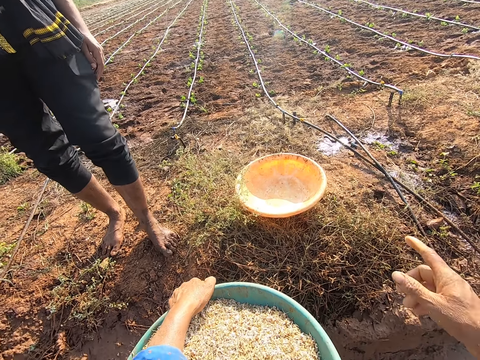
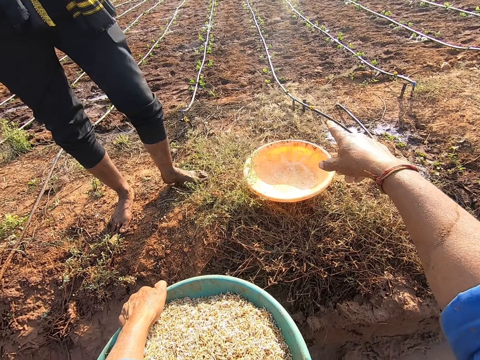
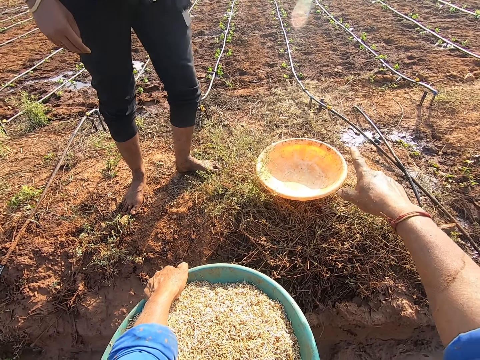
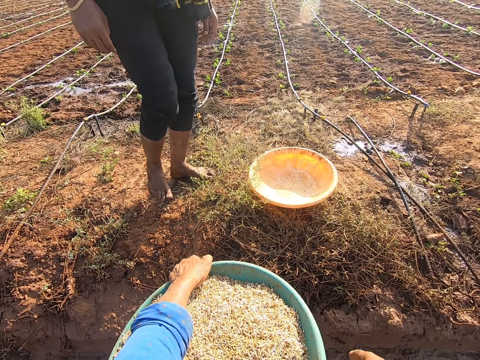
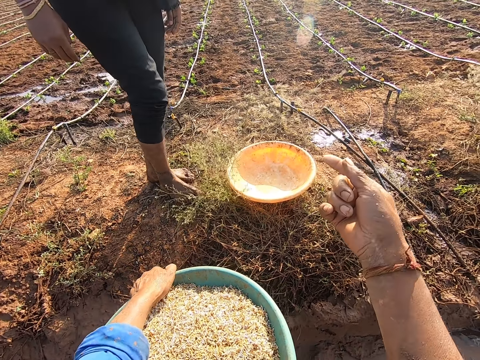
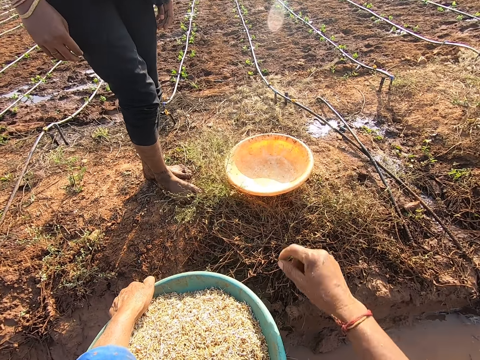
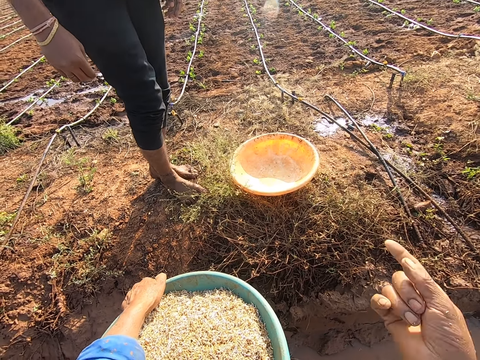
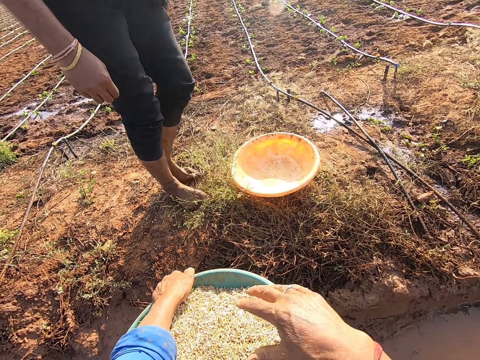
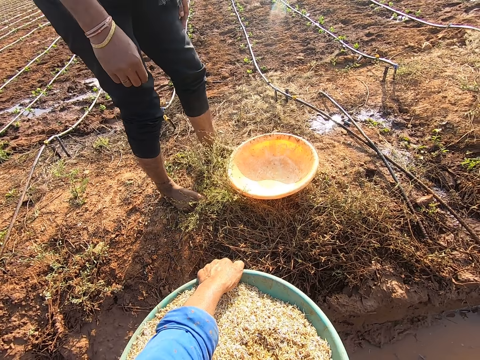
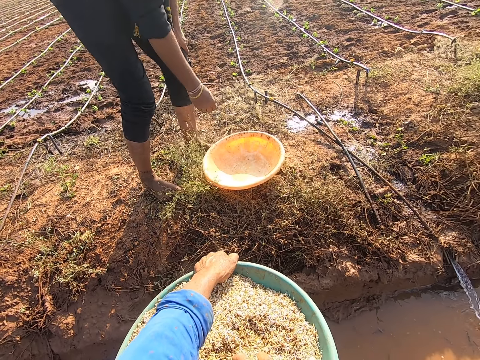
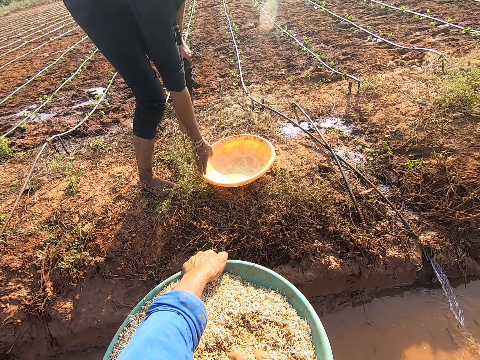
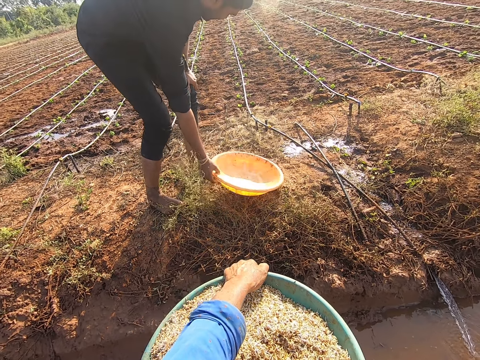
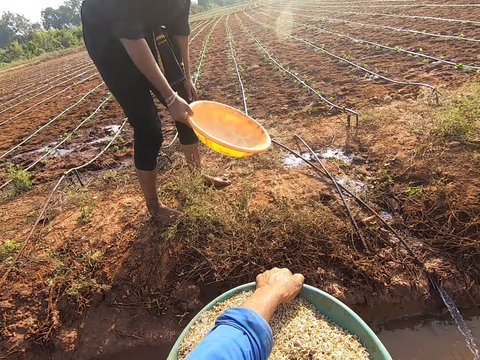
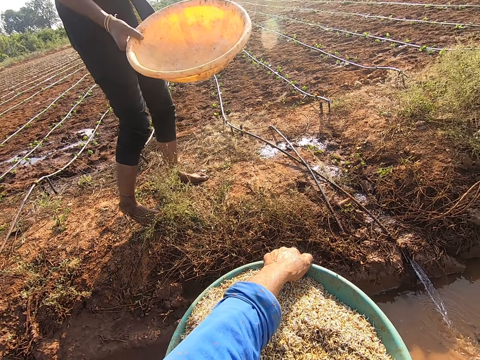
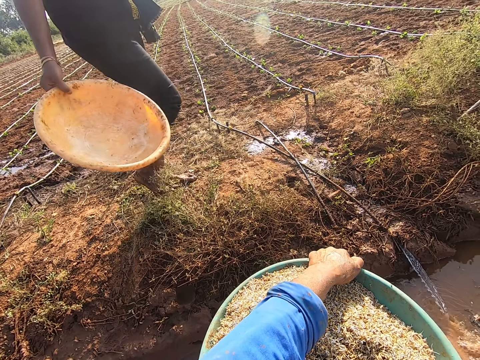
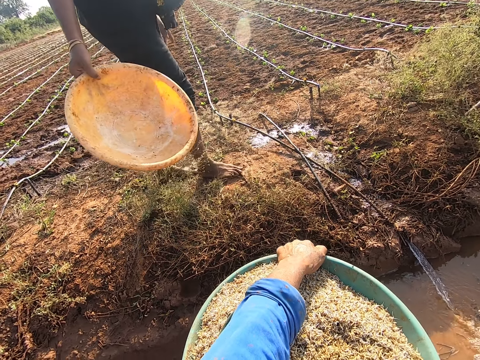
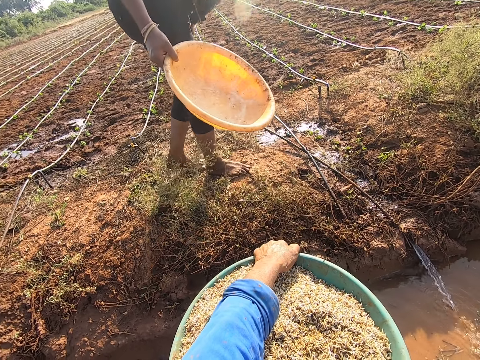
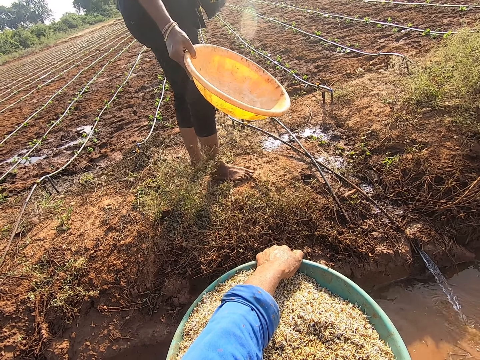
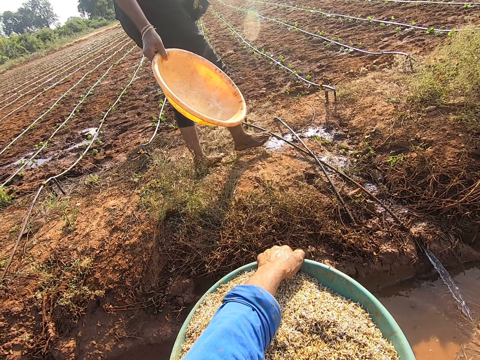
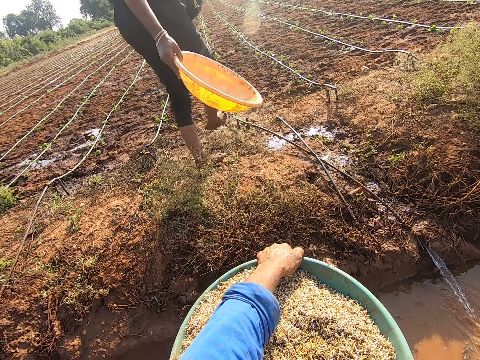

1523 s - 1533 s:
The camera wearer holds the fish feed with his left hand. He dialogues with a man. He touches the fish feed in the bowl with his right hand. The man picks the empty bowl from the ground with his right hand.

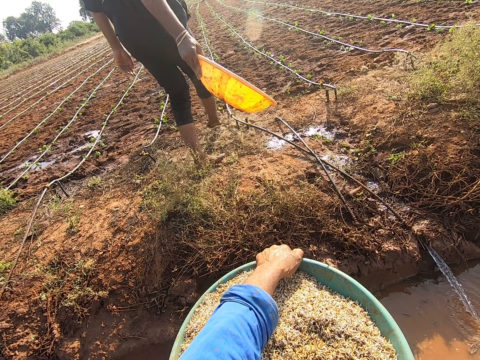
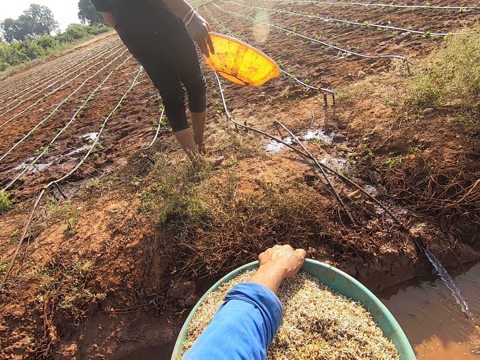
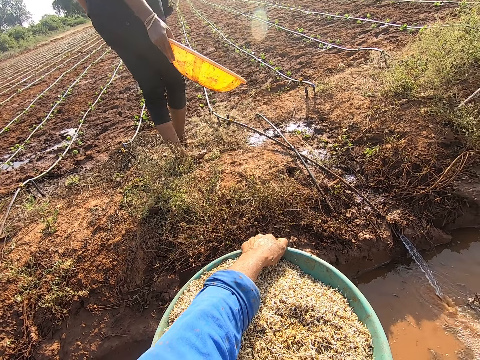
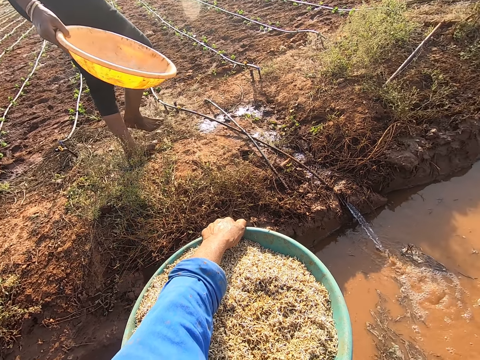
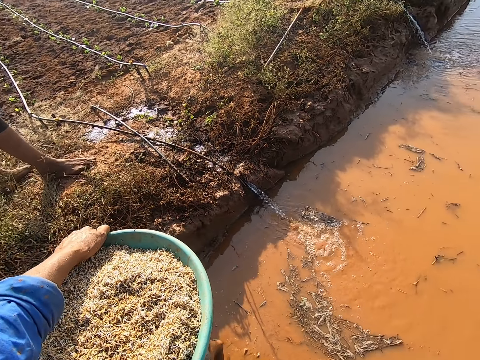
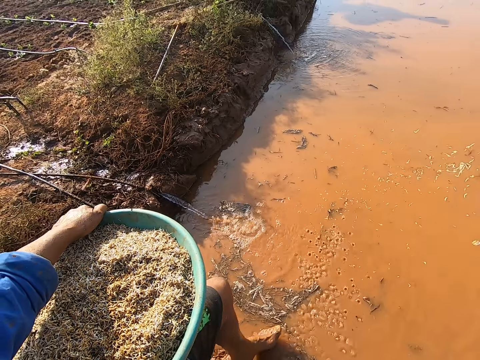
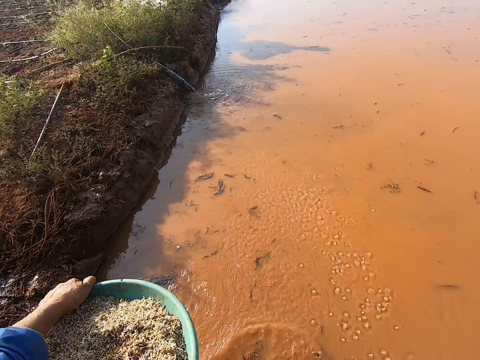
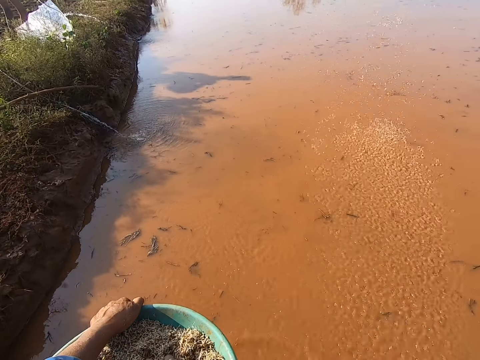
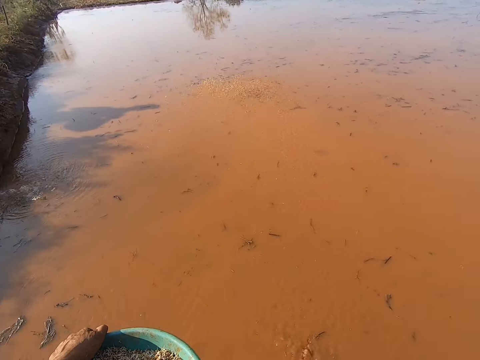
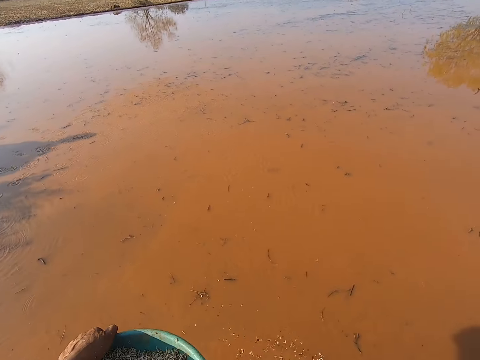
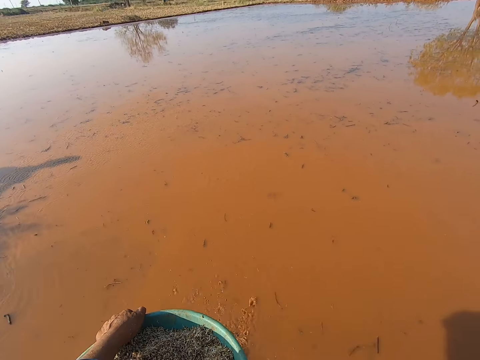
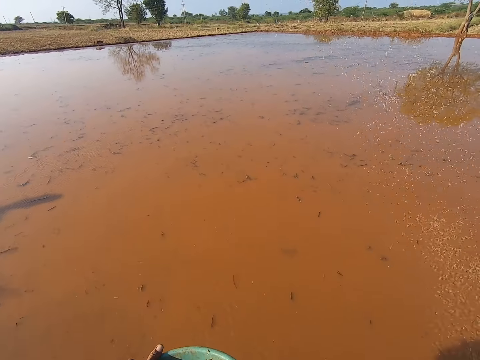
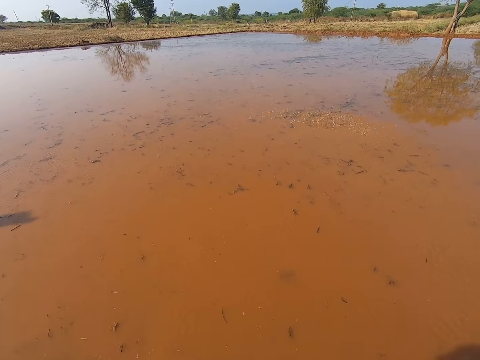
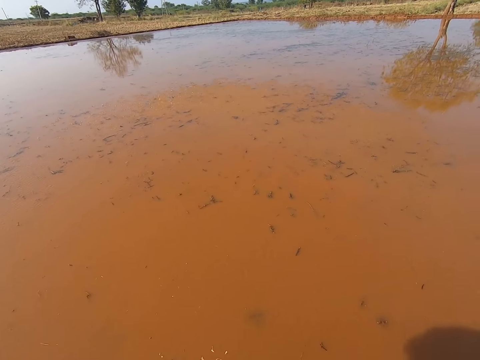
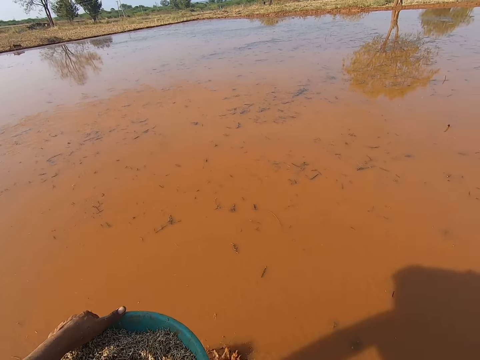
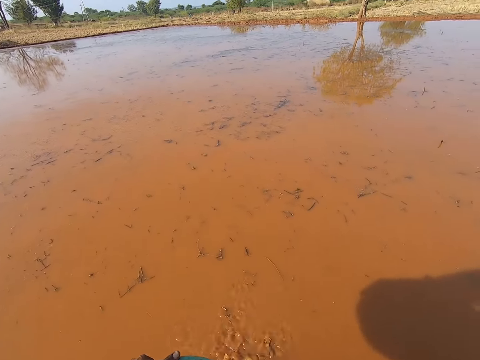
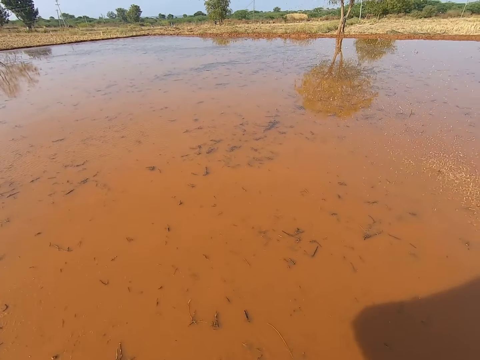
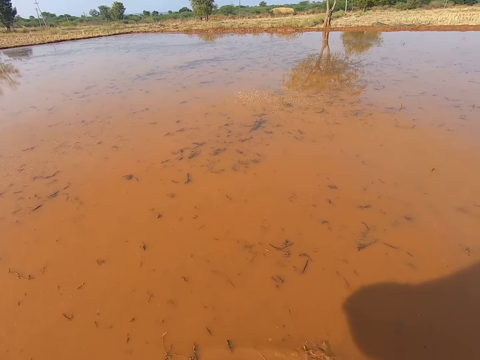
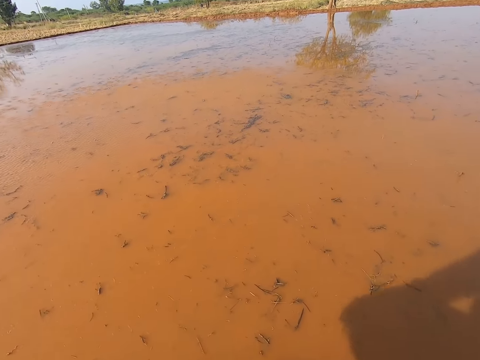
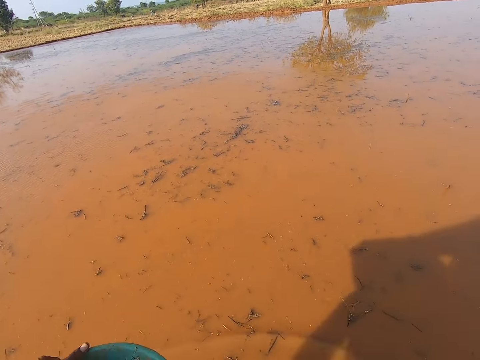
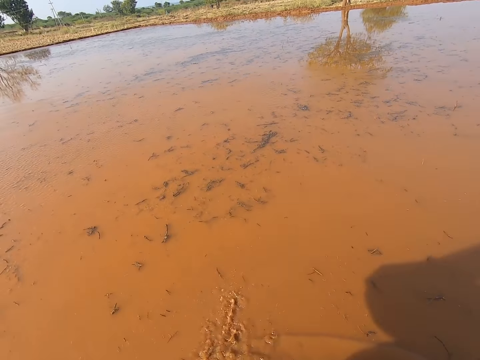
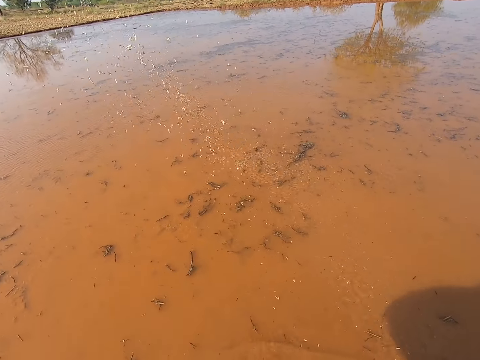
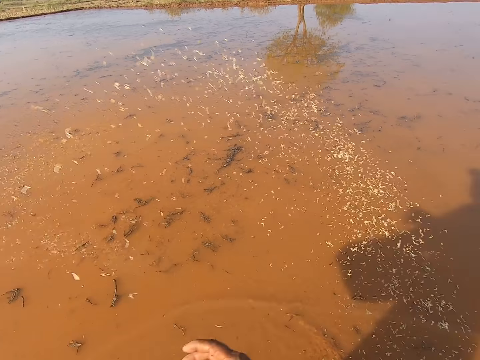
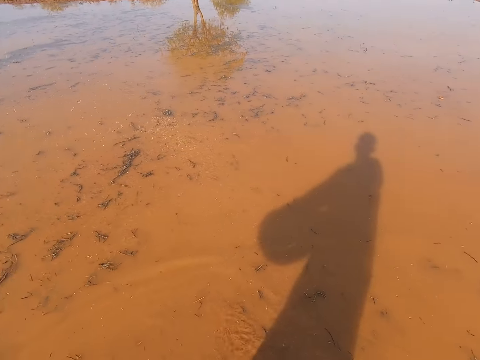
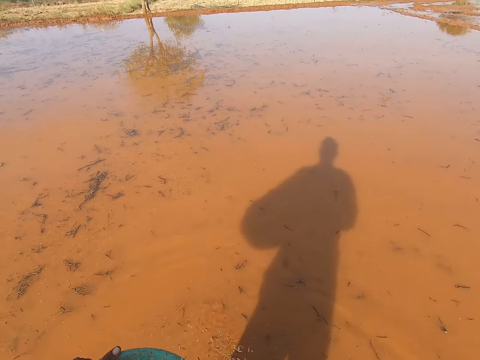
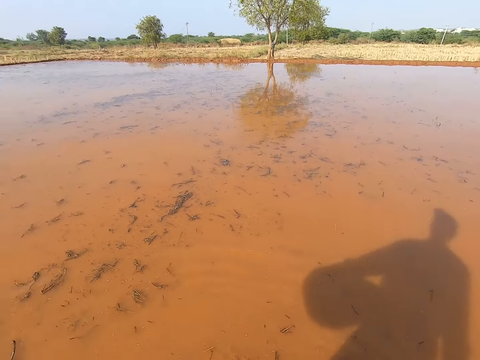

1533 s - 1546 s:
The camera wearer dialogues with a man. He throws fish feed from the bowl in his left hand into the pond with his right hand. He sows seeds in water.

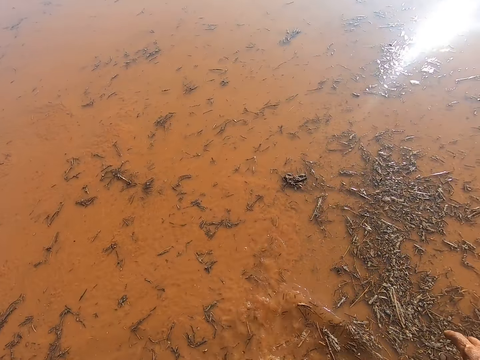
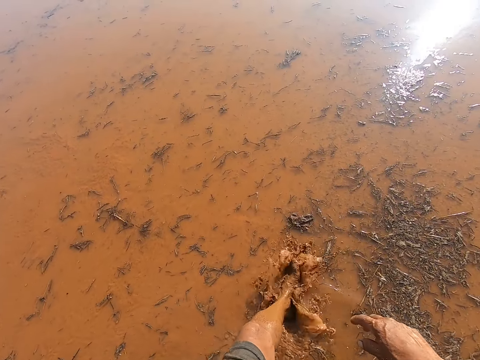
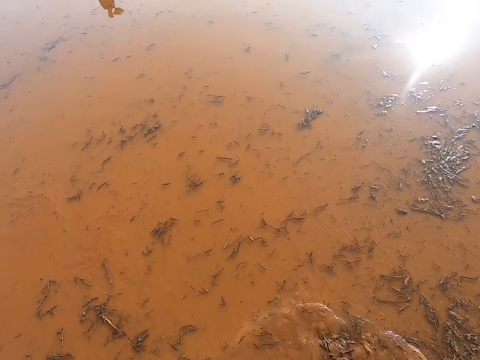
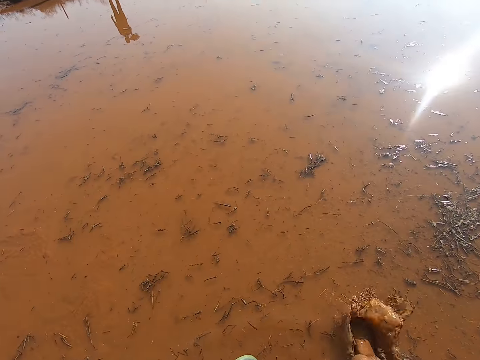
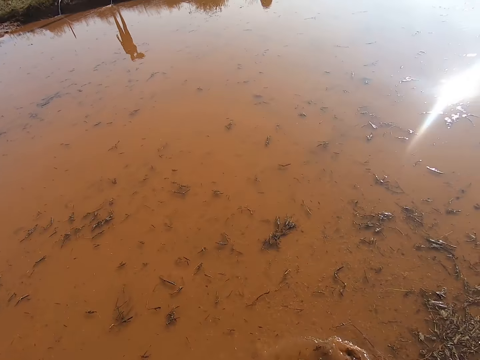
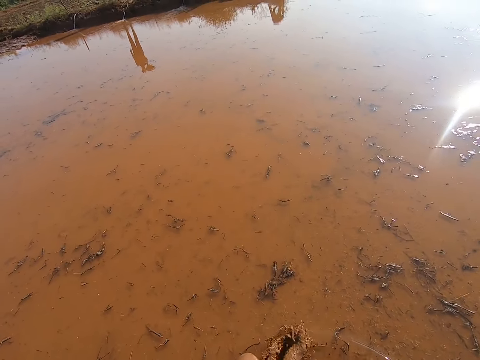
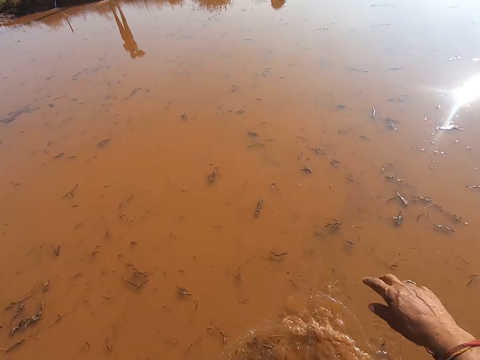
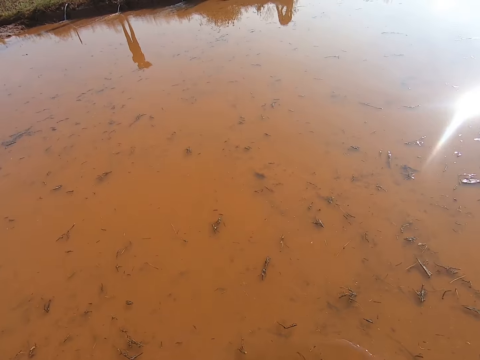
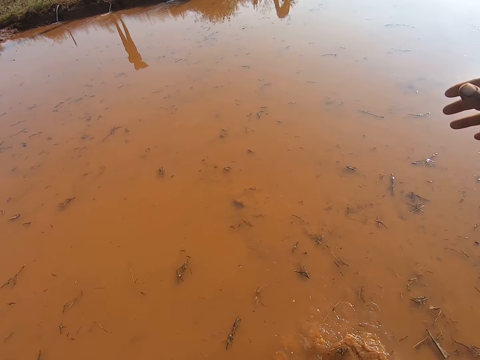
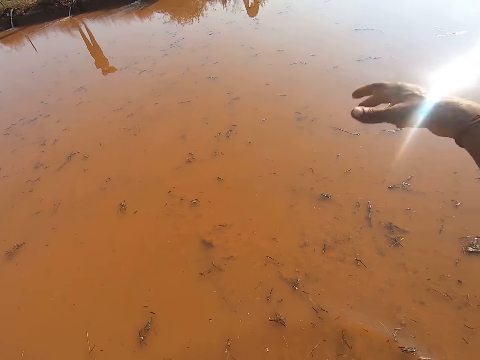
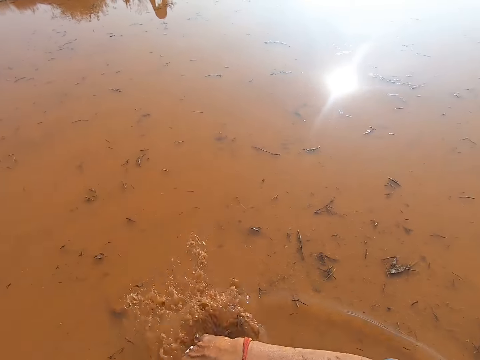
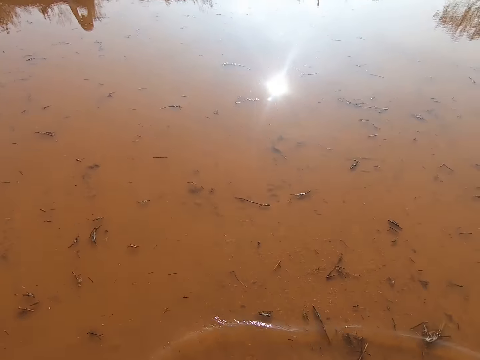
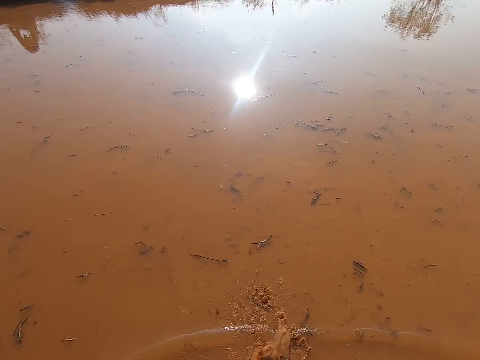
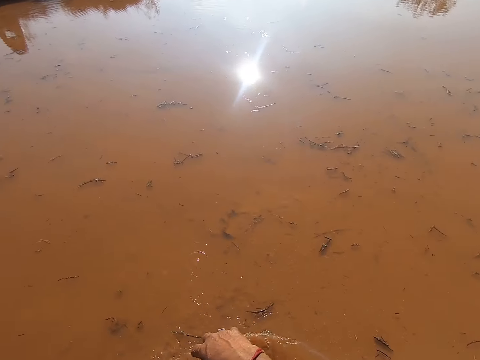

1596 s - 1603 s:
The camera wearer walks in water.
